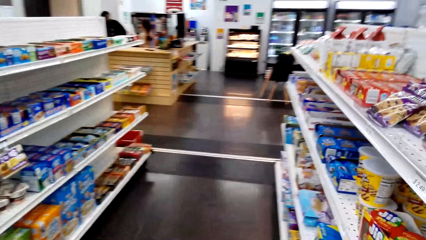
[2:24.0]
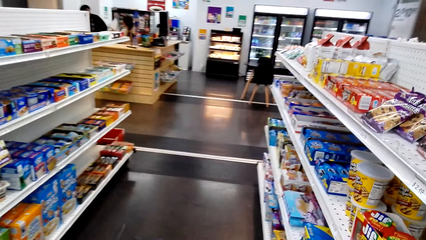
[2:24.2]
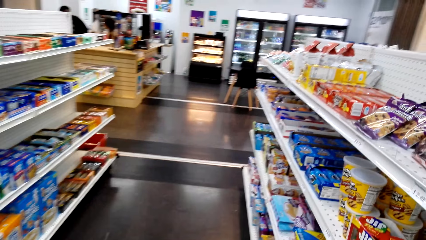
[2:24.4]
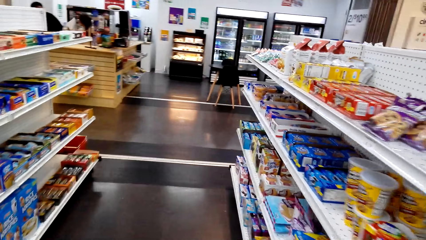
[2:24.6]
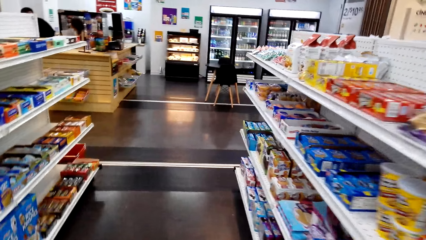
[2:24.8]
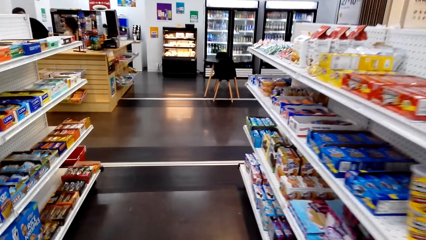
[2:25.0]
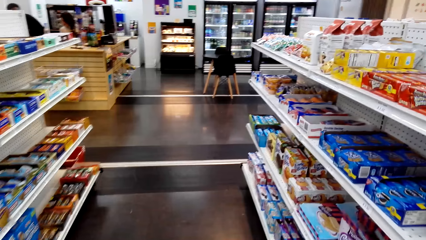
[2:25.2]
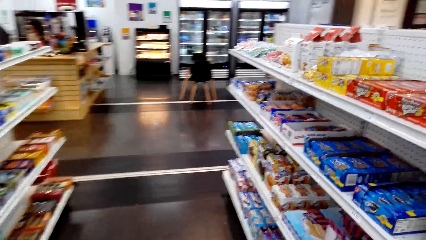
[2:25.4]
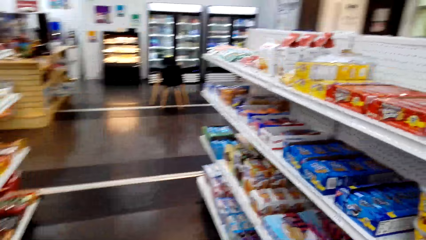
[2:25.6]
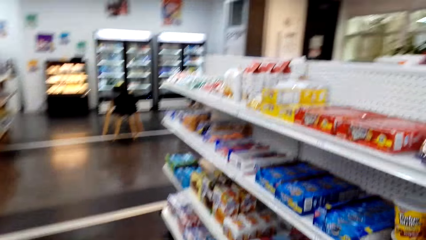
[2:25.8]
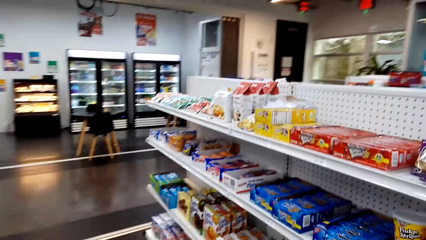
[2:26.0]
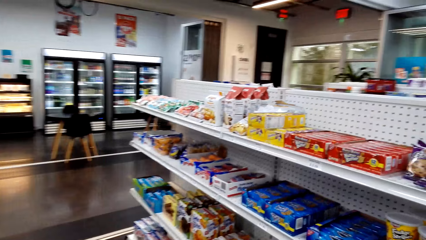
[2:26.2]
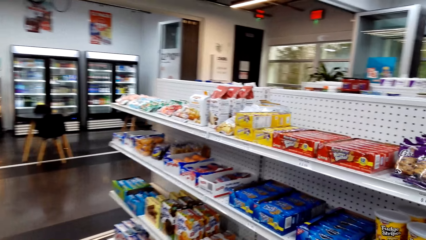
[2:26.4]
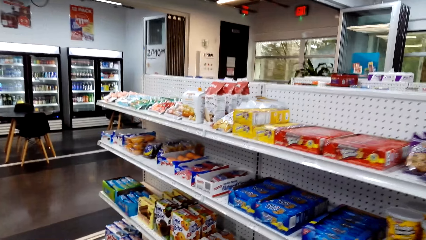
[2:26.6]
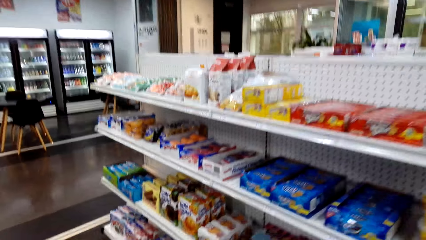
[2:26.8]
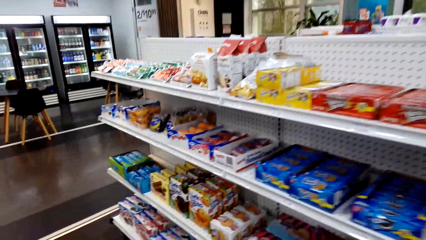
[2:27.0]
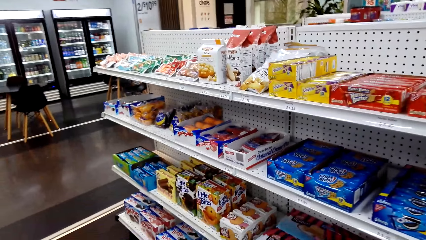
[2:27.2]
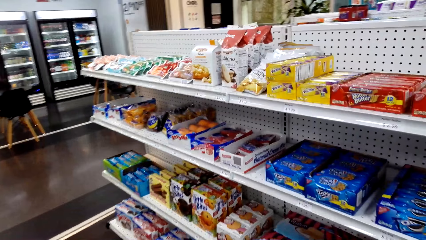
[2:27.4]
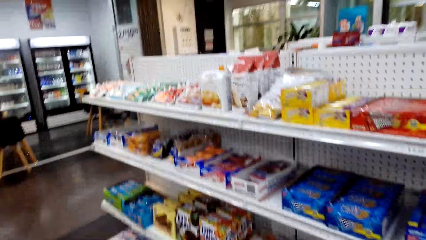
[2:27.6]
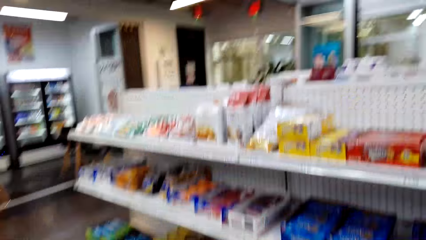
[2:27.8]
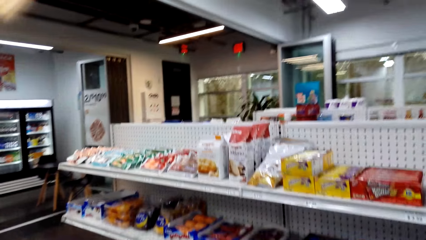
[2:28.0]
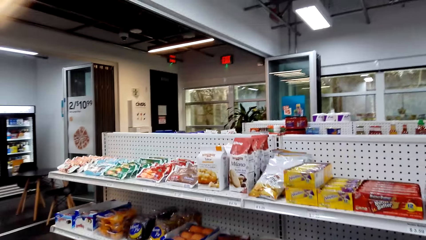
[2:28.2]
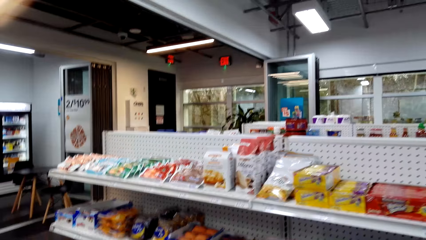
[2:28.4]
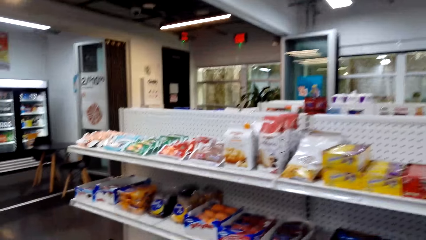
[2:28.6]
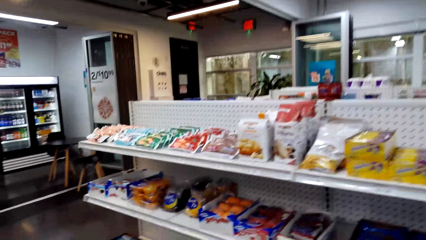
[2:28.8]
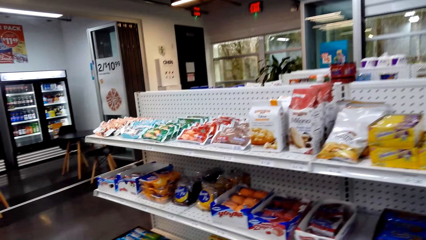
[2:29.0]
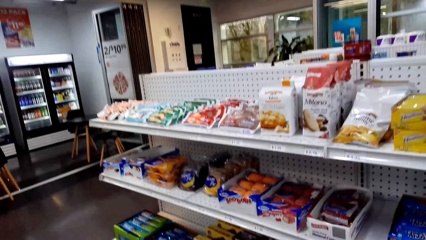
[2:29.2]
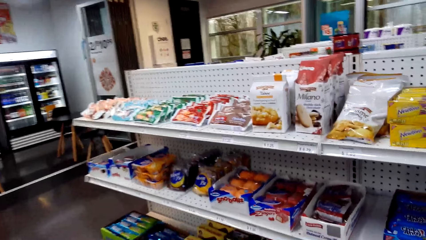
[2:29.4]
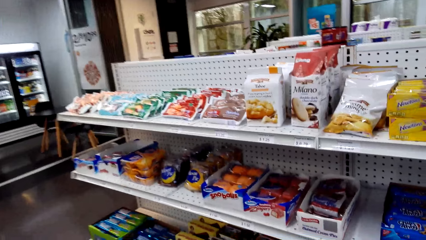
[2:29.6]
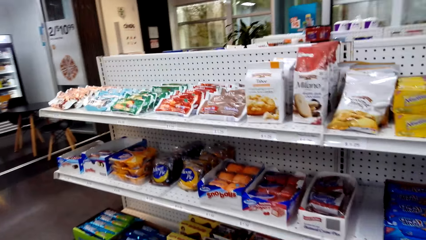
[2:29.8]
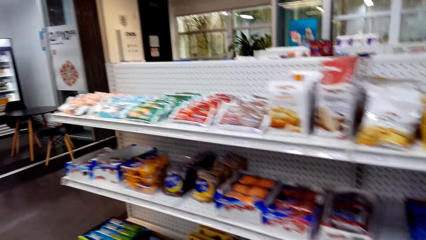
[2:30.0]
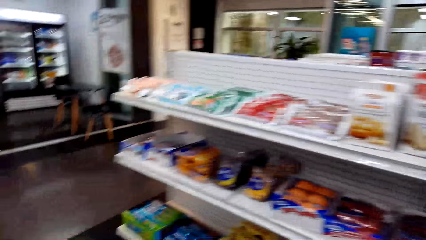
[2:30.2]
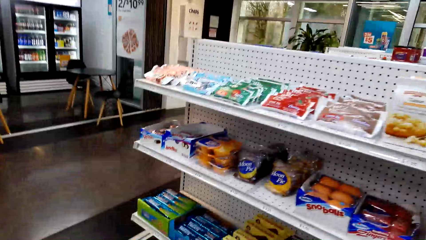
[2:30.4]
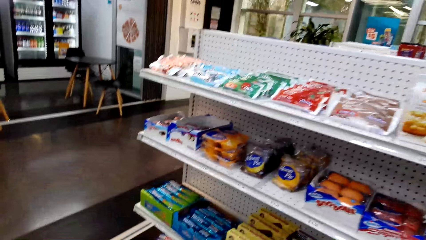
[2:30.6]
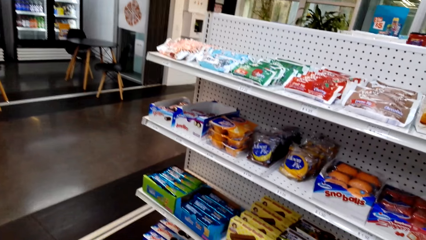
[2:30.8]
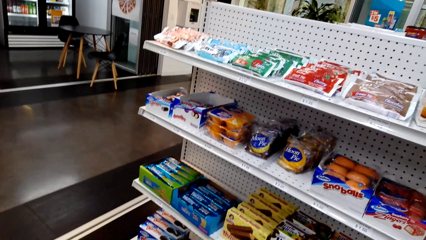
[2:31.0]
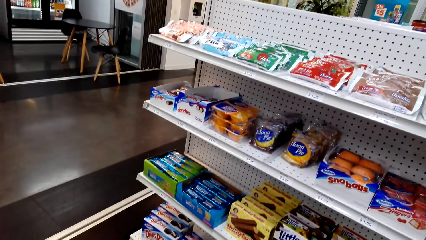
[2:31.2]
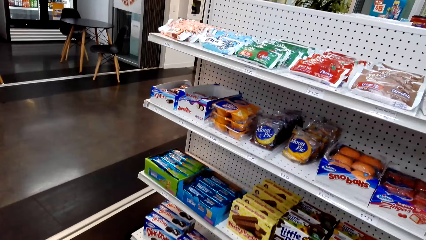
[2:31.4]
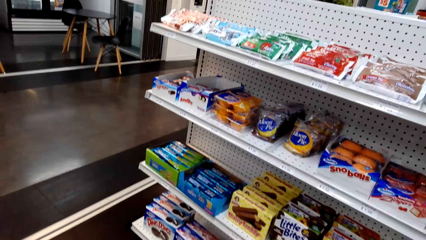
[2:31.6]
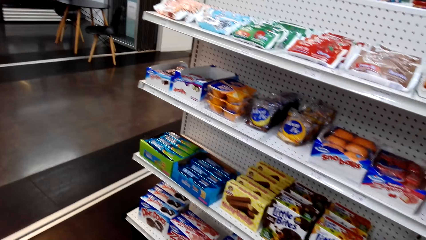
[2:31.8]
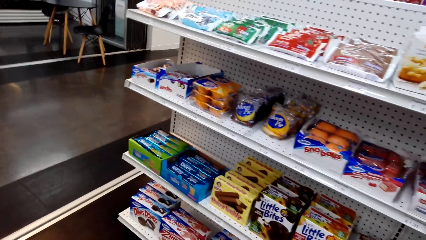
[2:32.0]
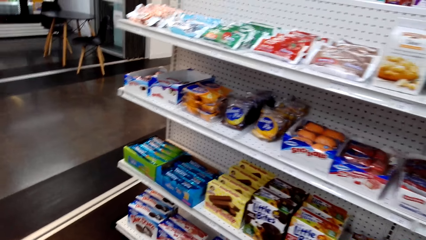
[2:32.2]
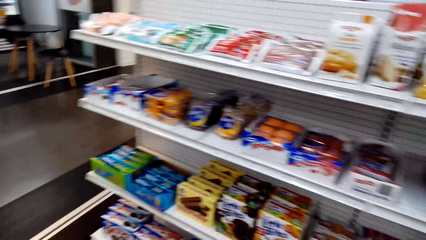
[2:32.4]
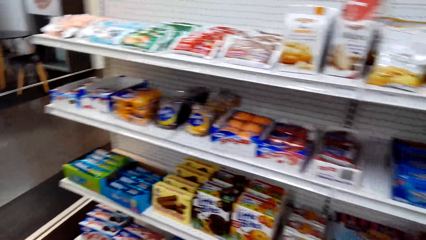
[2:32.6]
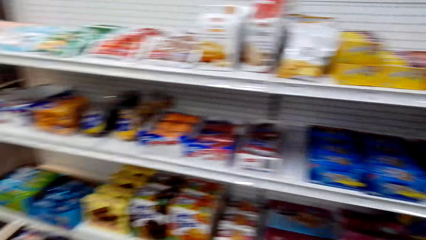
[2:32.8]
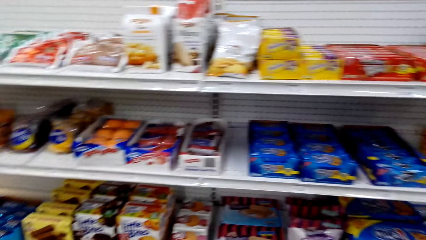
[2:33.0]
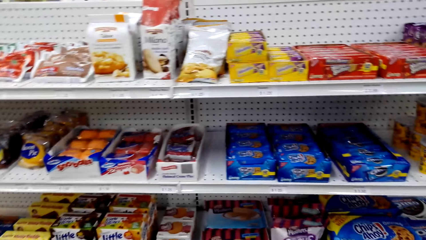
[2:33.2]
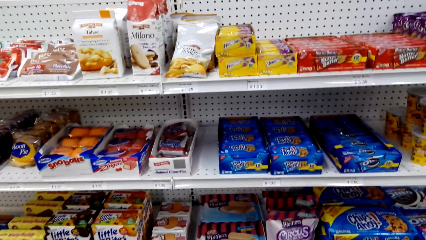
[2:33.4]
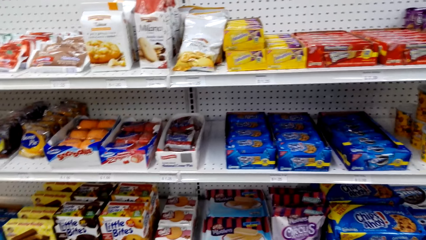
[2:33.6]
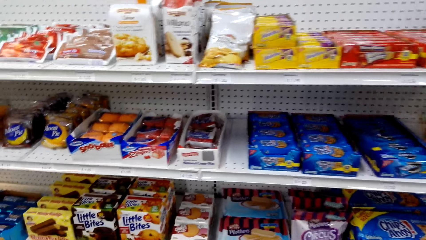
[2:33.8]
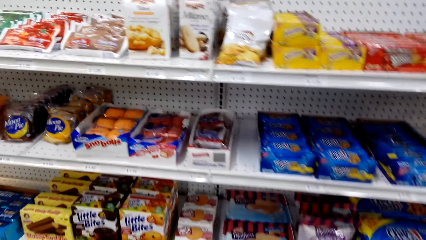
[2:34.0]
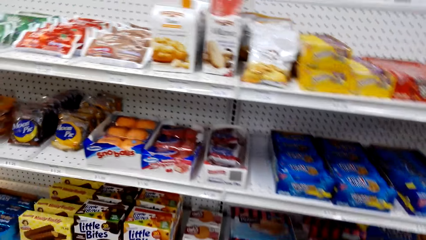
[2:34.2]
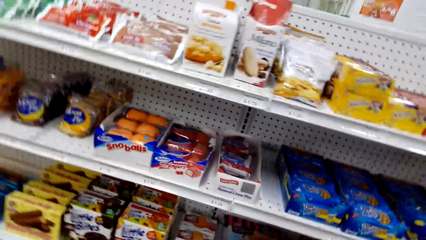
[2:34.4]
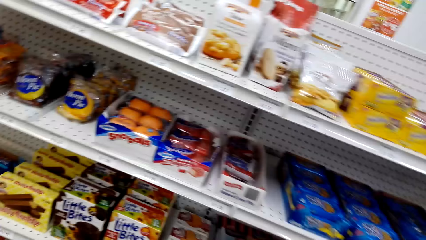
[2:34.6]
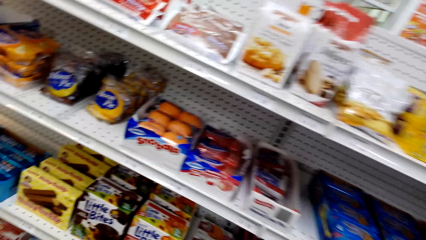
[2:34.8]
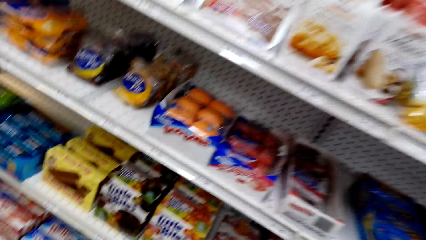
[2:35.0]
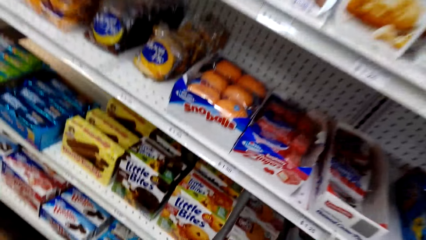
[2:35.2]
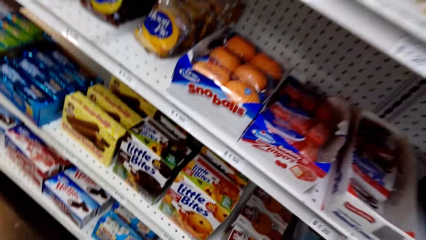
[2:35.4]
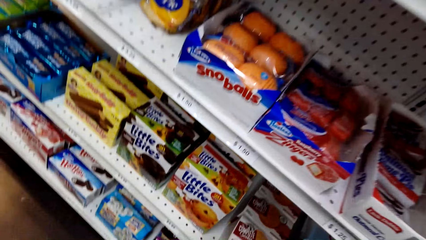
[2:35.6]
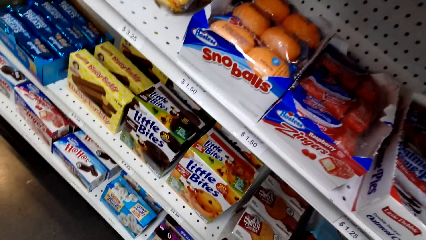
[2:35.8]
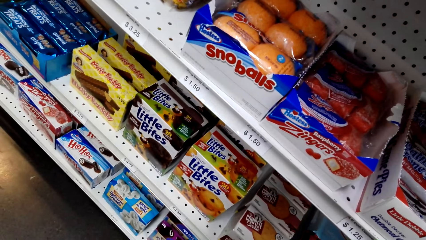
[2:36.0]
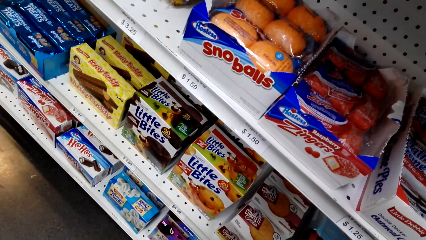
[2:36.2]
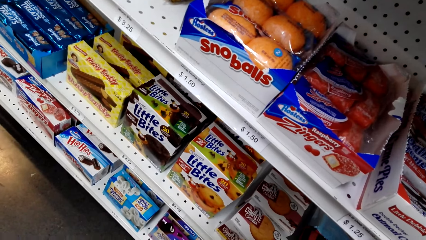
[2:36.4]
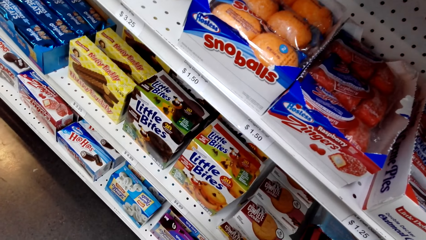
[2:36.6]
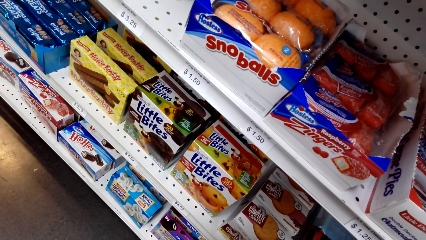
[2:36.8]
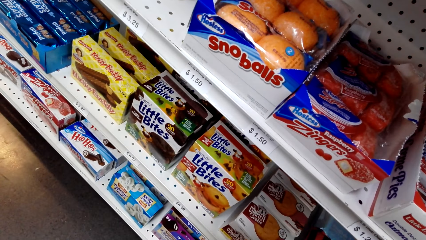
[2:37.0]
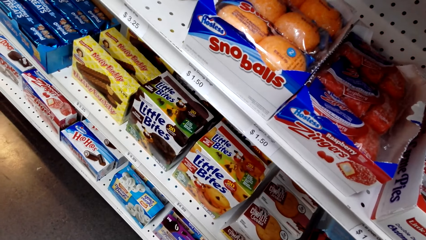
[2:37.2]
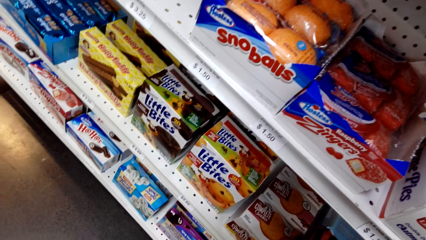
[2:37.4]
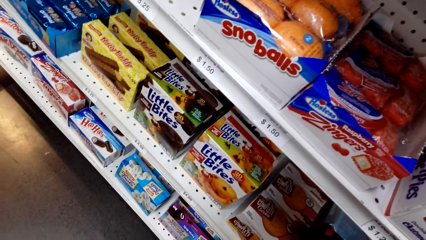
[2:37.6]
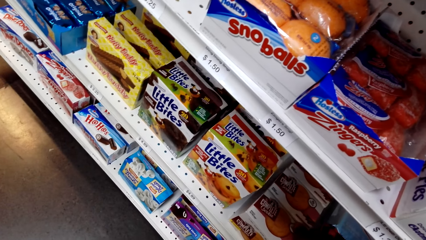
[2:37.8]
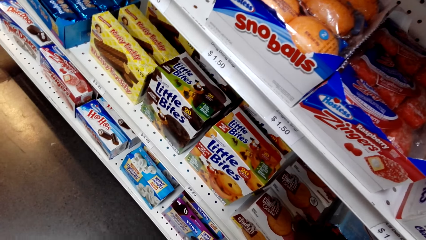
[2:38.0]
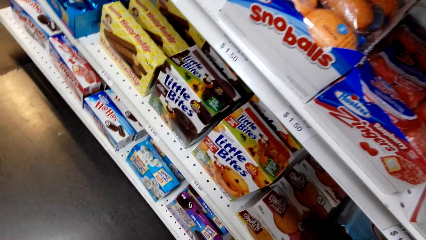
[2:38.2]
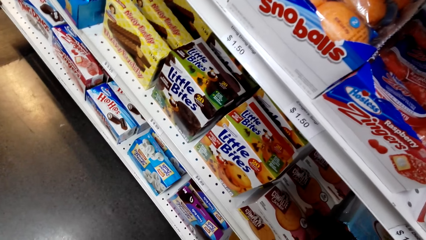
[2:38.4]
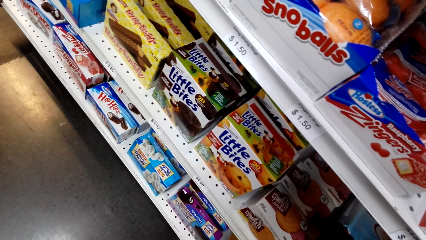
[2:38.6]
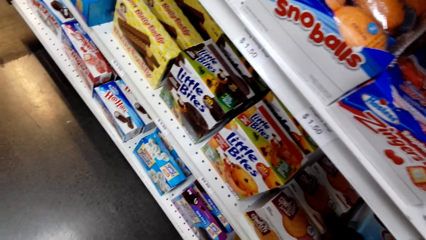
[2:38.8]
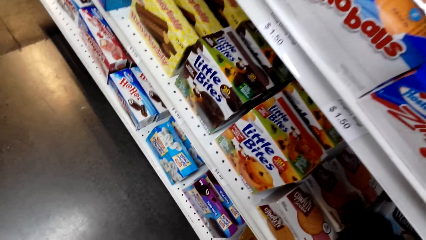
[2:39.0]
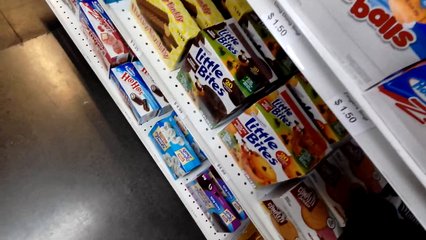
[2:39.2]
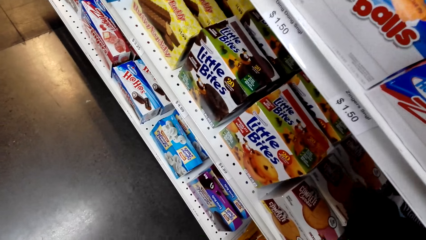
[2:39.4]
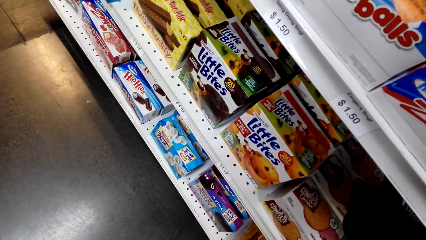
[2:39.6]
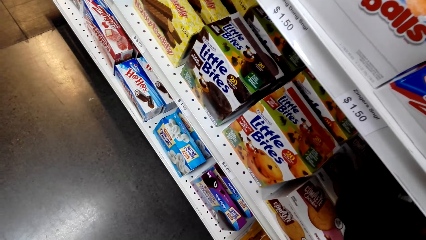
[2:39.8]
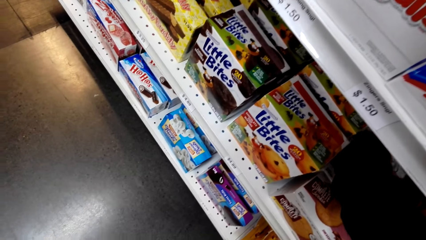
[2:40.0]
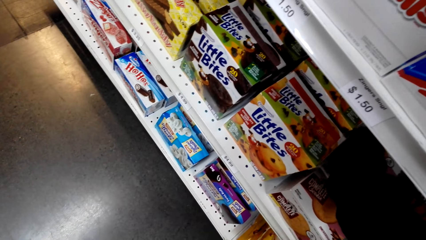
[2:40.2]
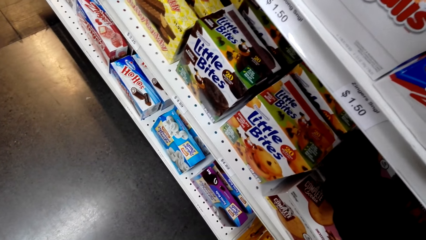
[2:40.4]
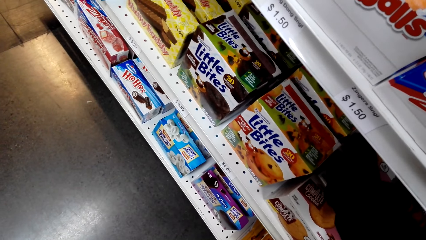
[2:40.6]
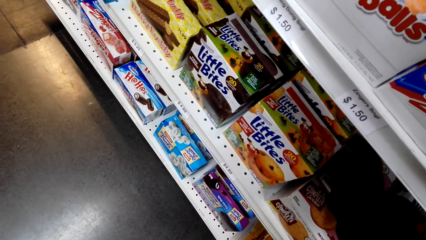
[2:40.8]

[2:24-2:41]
The camera wearer looks at the snacks on the shelves. They look around. They arrange a carton of biscuits.
